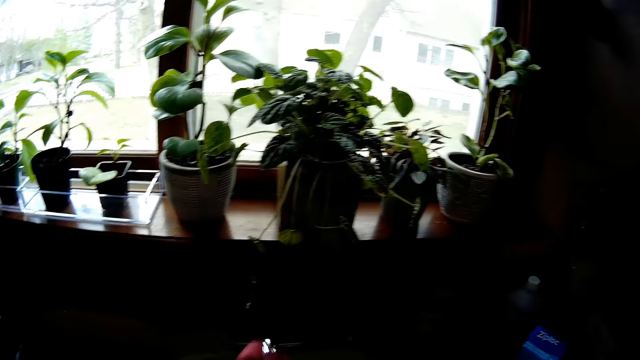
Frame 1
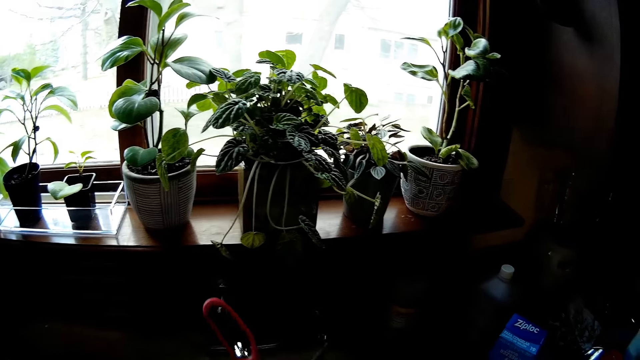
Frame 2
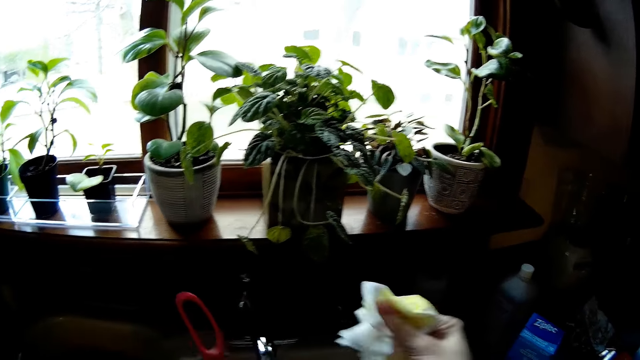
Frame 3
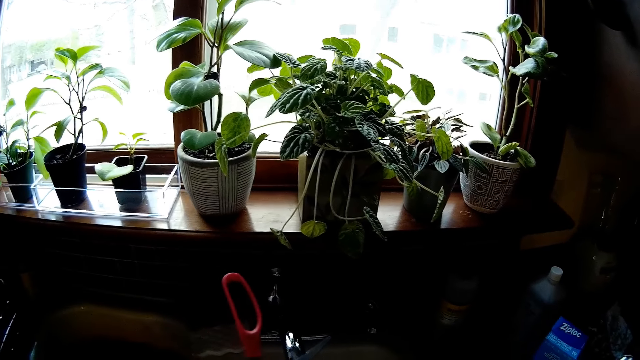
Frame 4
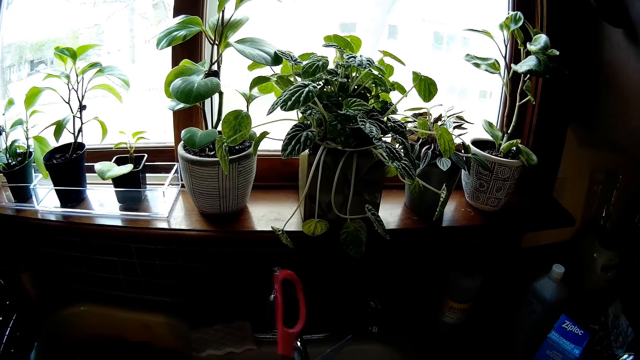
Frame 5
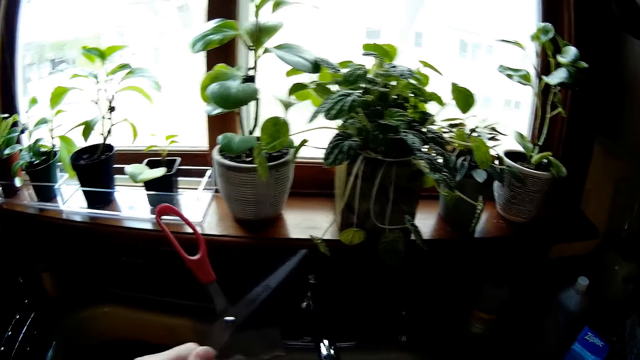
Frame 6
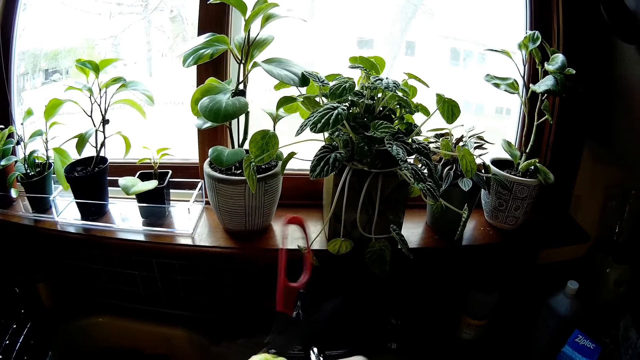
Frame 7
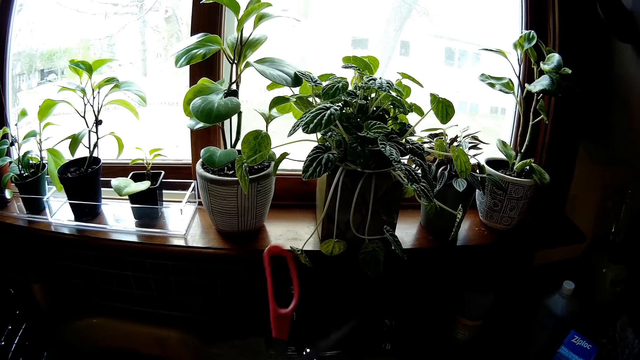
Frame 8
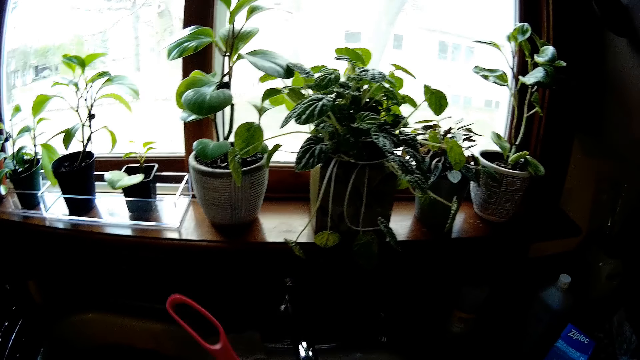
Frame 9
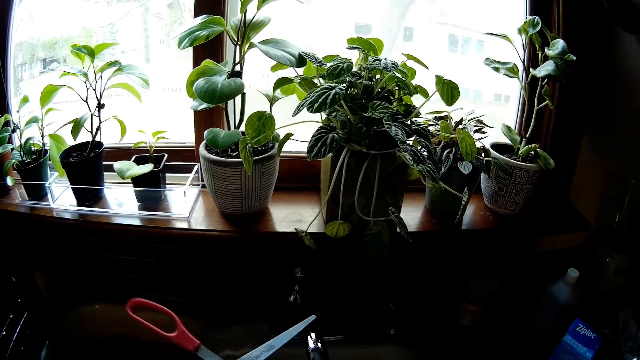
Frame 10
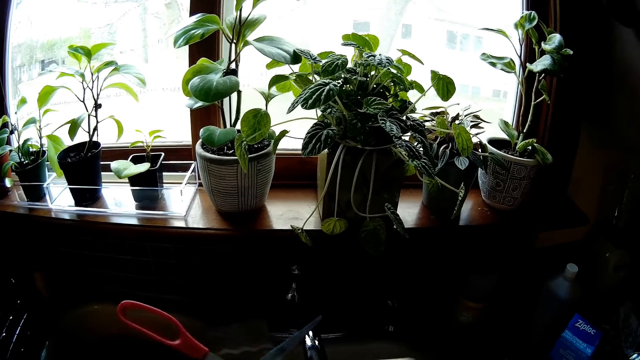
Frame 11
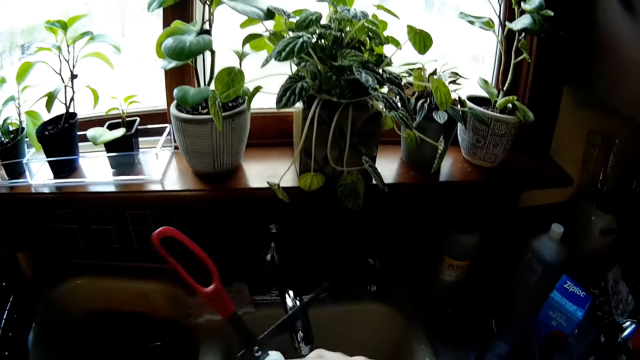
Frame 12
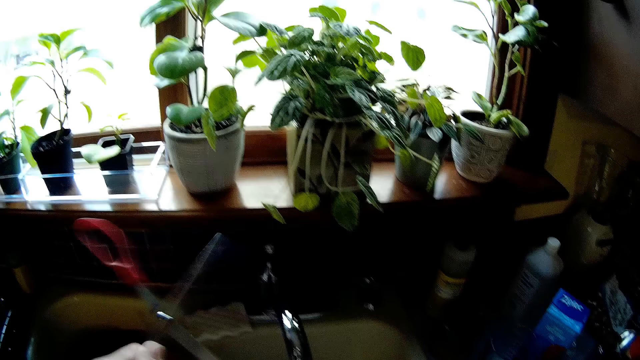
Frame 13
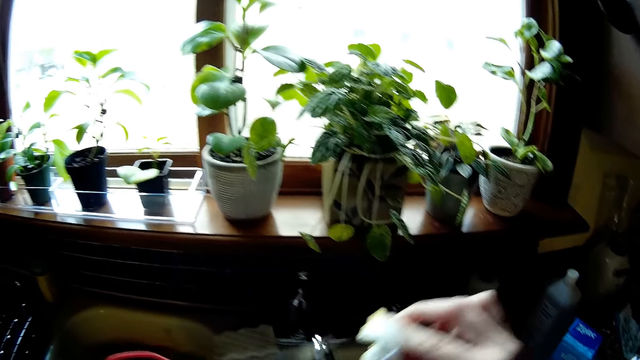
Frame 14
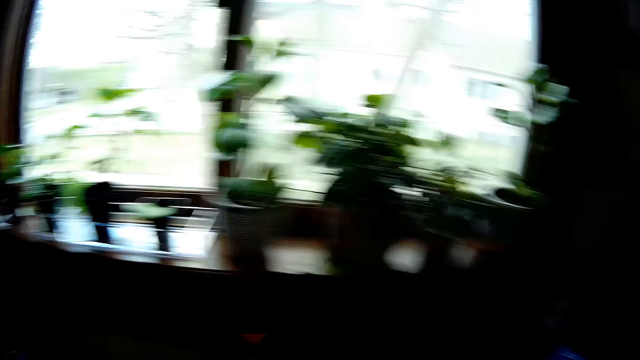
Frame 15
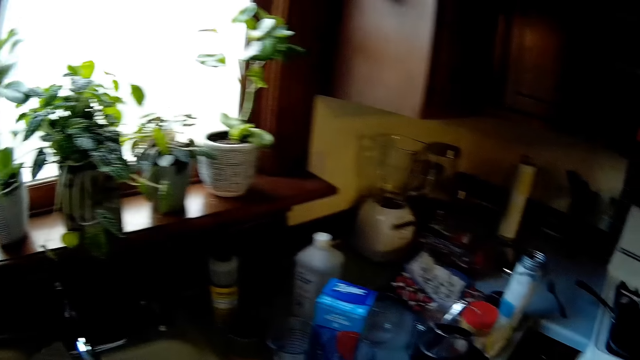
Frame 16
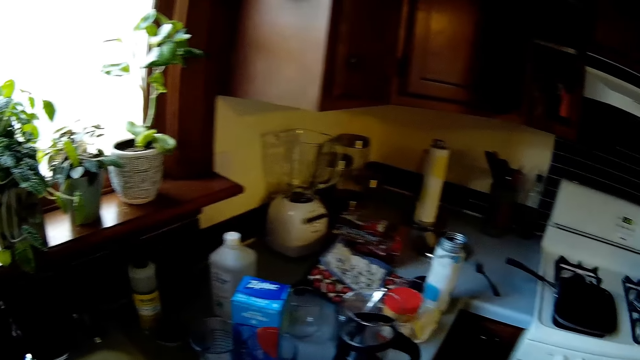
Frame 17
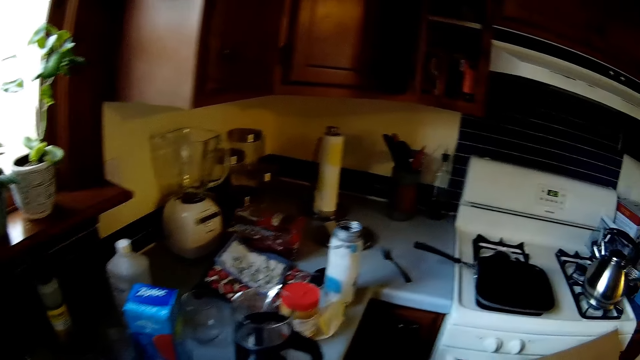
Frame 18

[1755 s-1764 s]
The camera wearer wipes the scissors with the towel in his right hand.

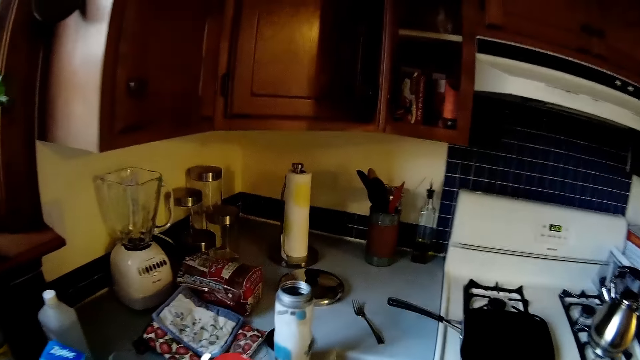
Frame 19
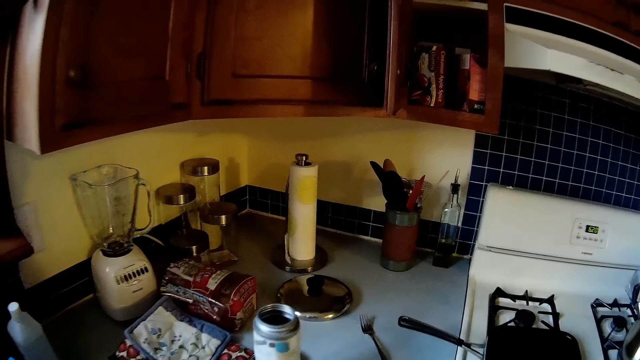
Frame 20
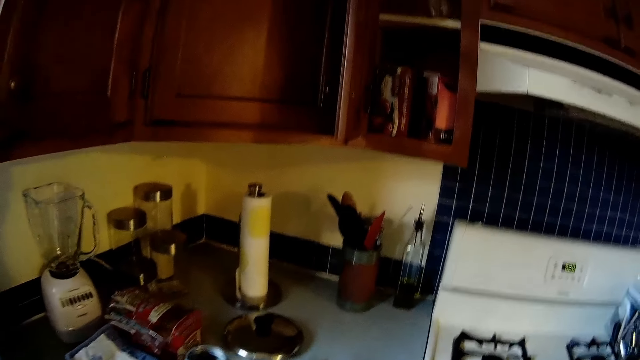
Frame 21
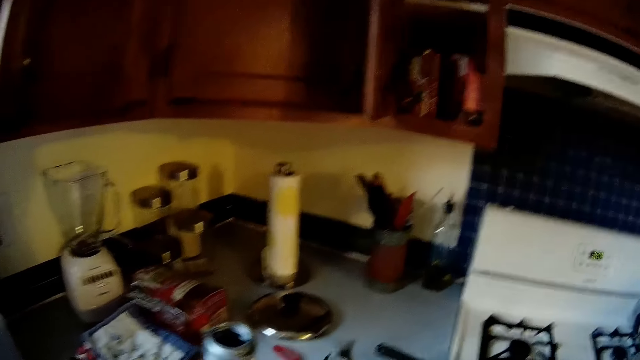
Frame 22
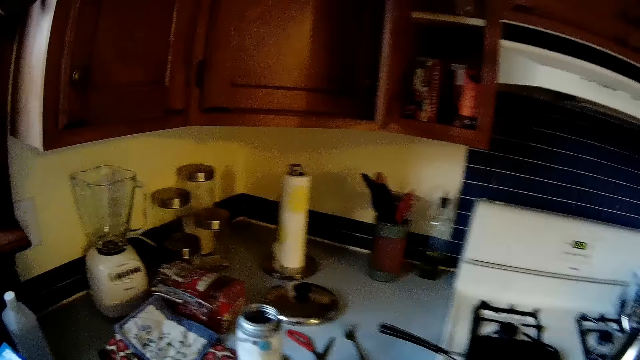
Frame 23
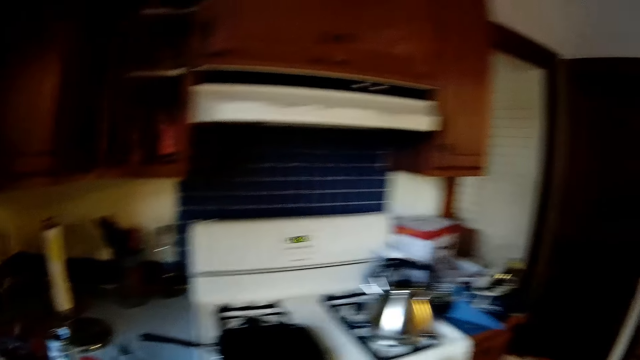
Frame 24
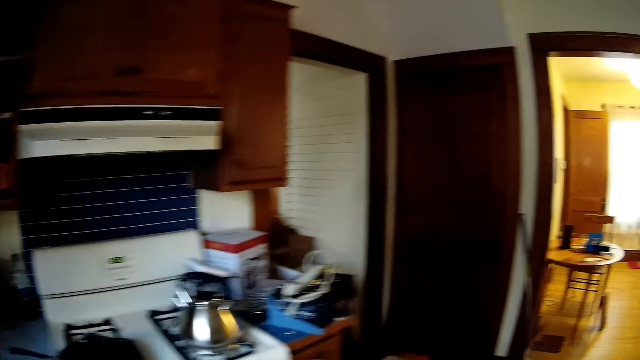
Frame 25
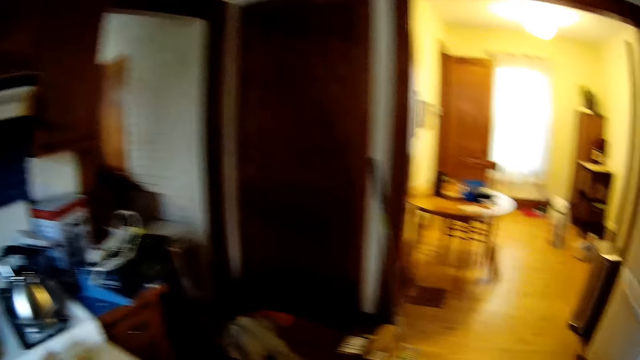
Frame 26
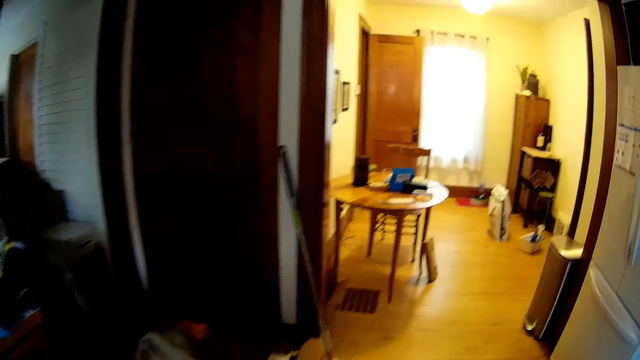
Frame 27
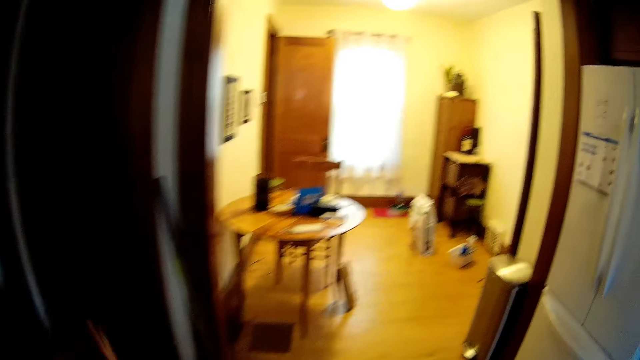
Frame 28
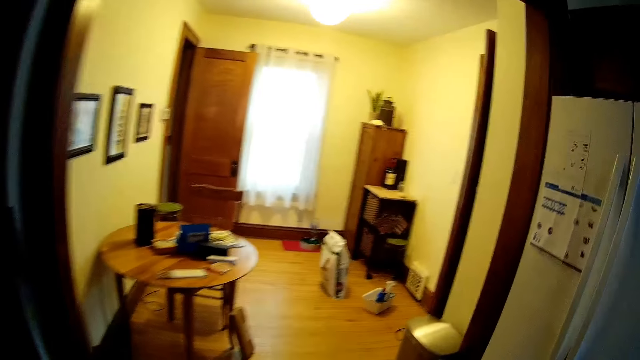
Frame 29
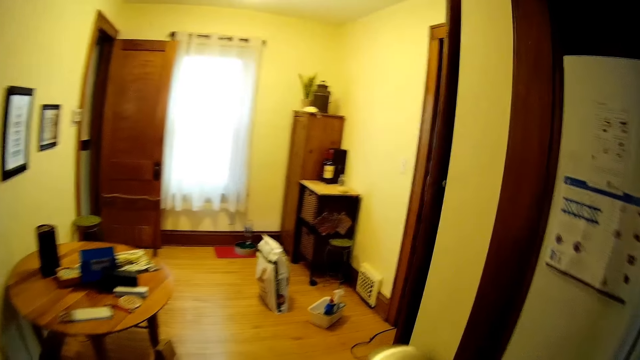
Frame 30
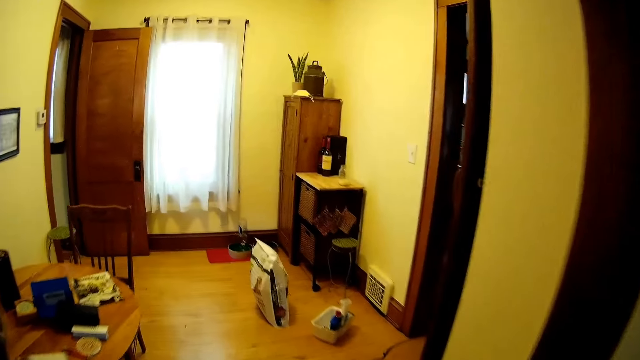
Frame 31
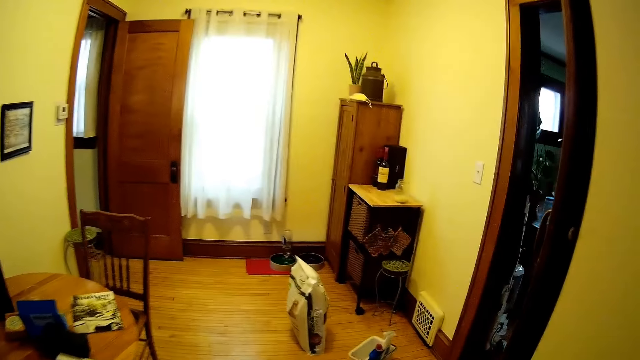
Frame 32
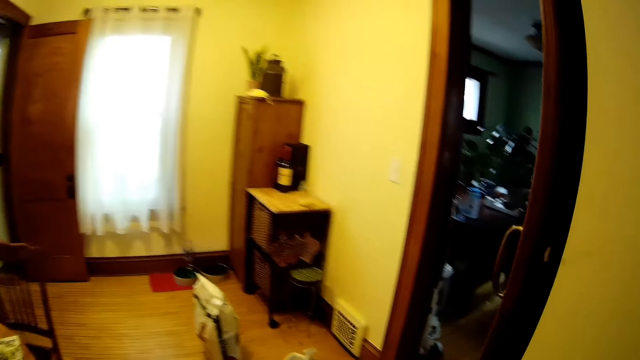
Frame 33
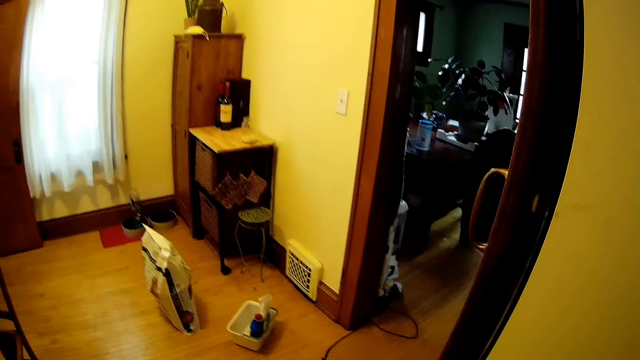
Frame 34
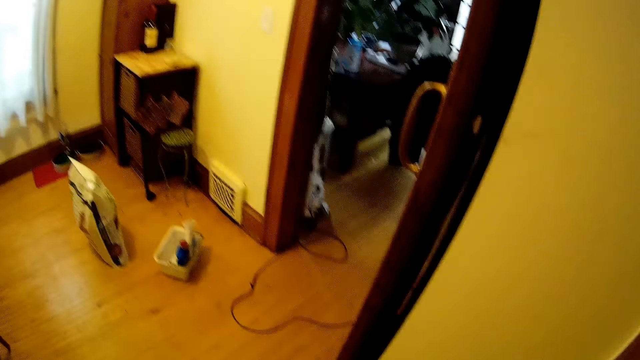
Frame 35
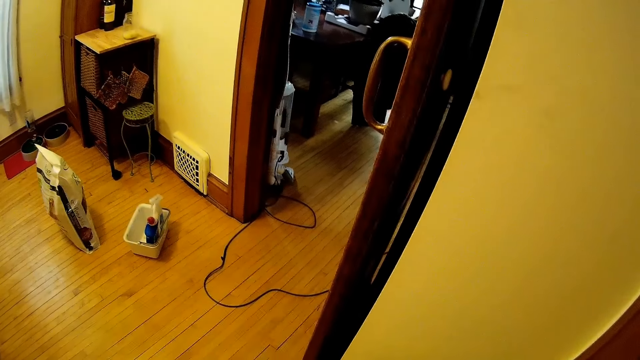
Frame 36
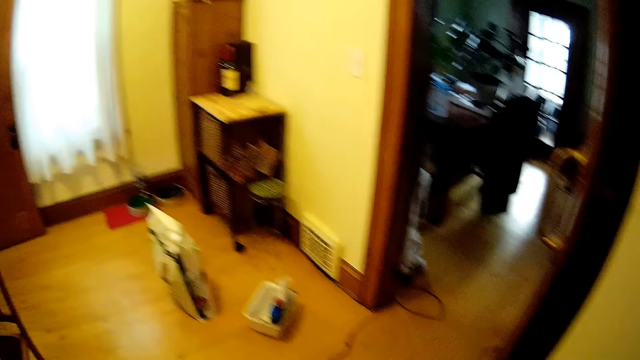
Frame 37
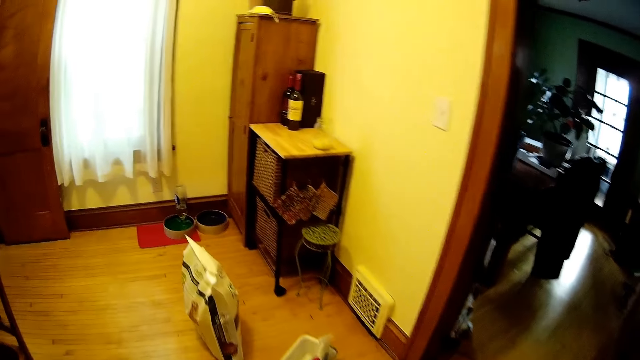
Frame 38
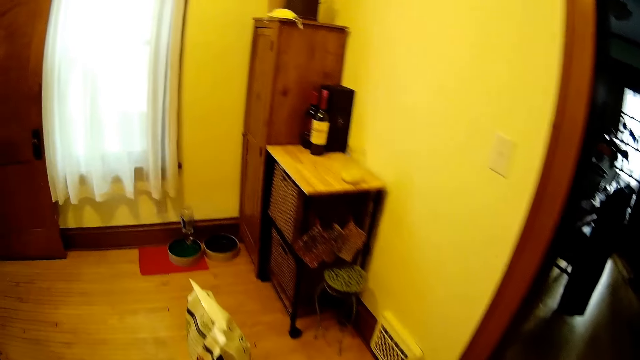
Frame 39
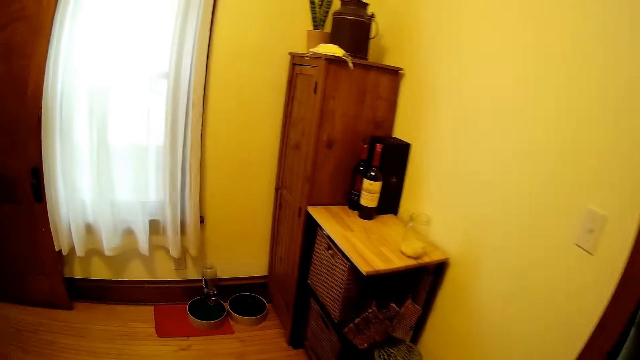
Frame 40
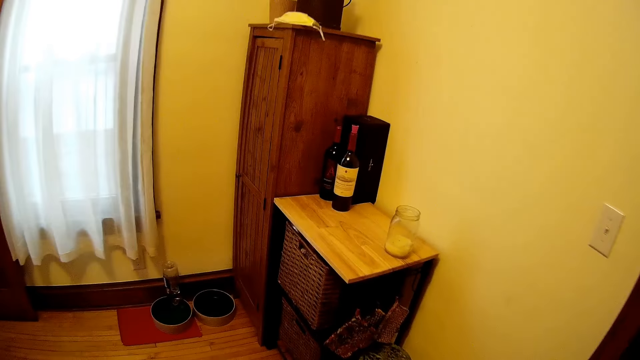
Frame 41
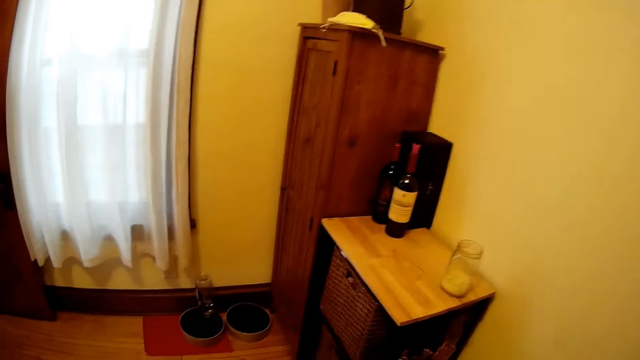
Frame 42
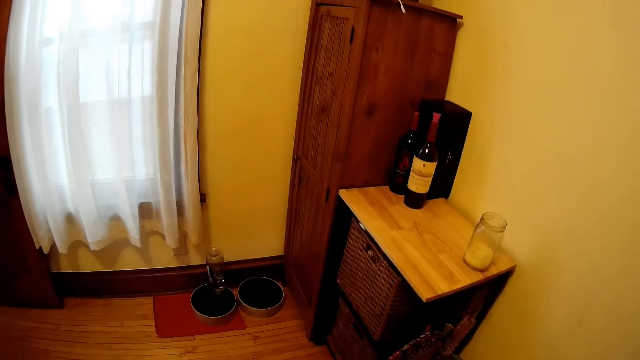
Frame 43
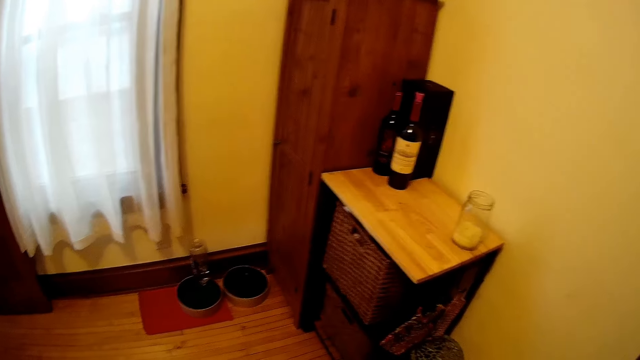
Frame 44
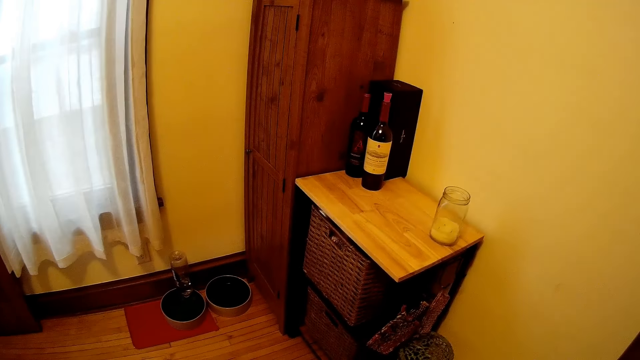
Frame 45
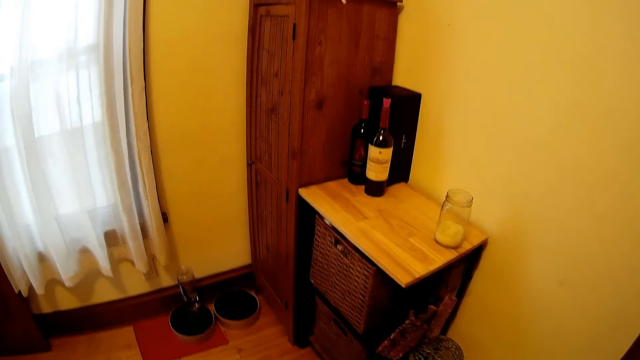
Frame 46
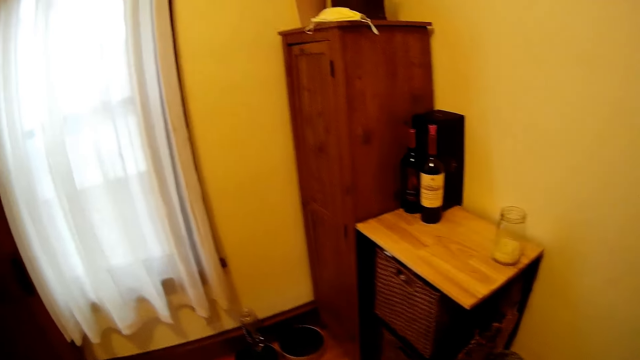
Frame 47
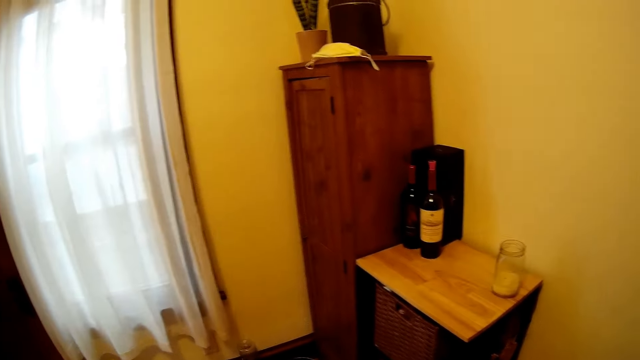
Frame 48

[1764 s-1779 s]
The camera wearer places the scissors on the counter. They look around.
